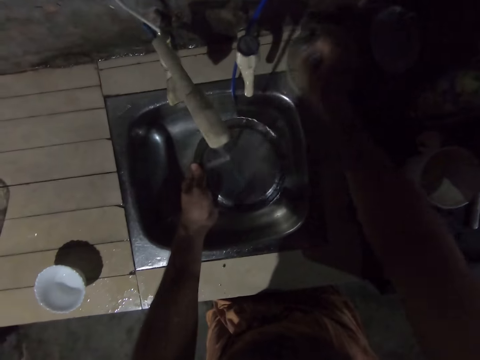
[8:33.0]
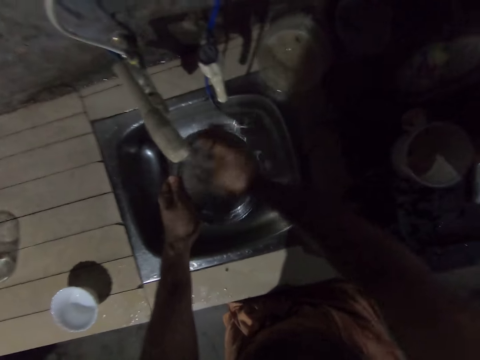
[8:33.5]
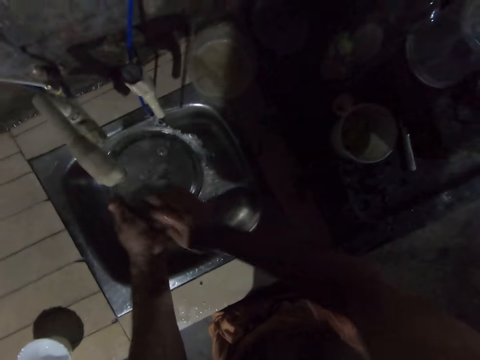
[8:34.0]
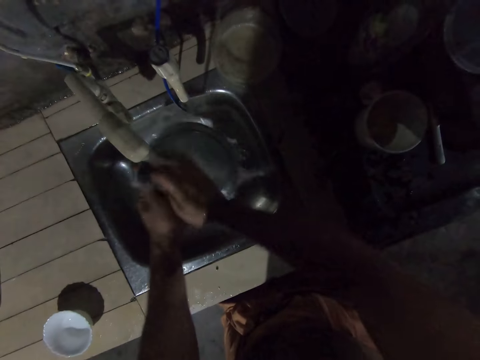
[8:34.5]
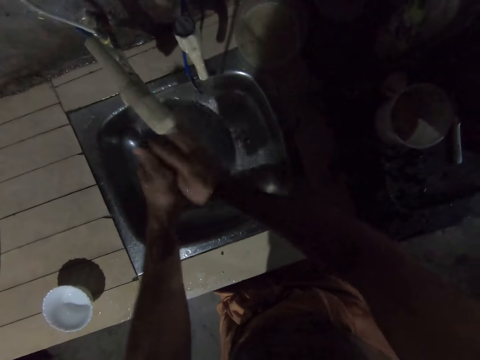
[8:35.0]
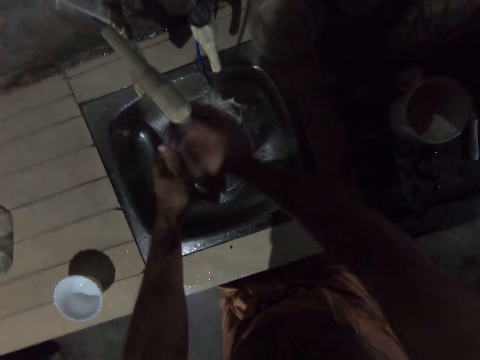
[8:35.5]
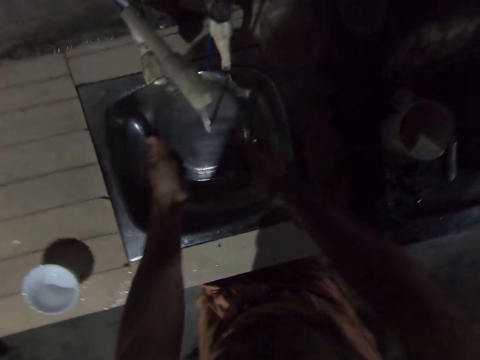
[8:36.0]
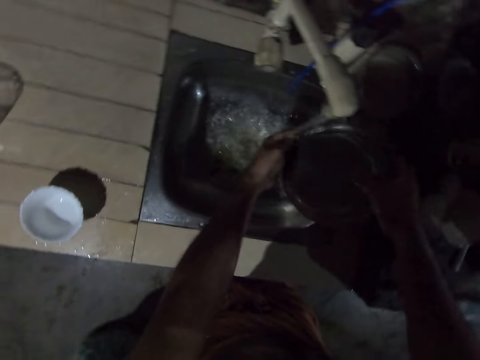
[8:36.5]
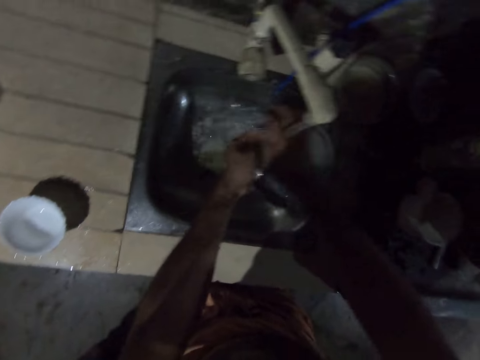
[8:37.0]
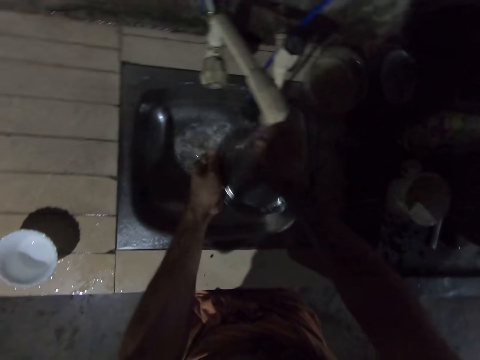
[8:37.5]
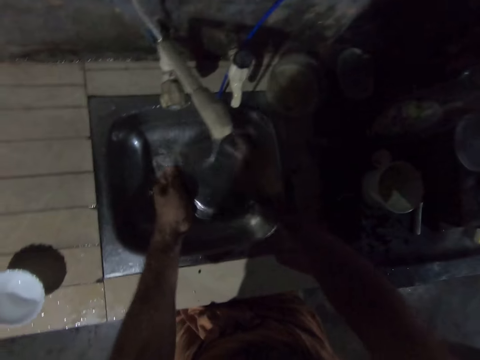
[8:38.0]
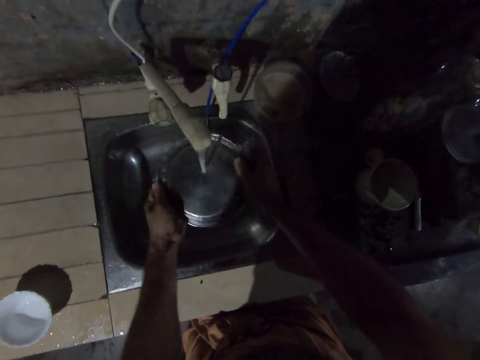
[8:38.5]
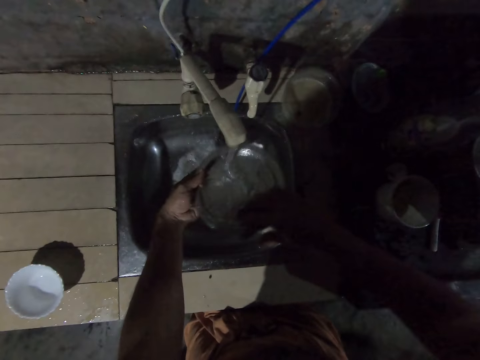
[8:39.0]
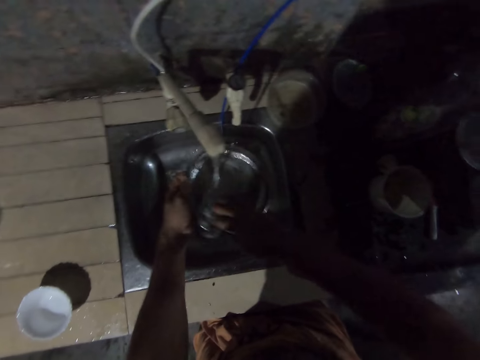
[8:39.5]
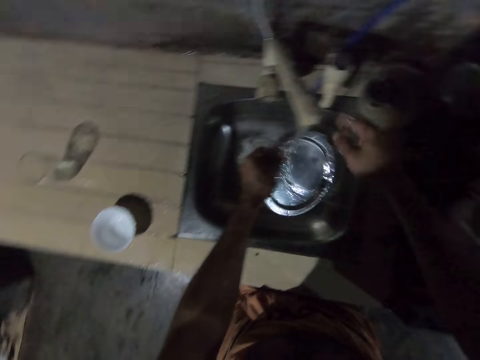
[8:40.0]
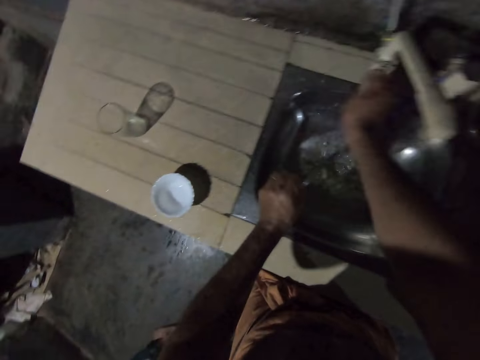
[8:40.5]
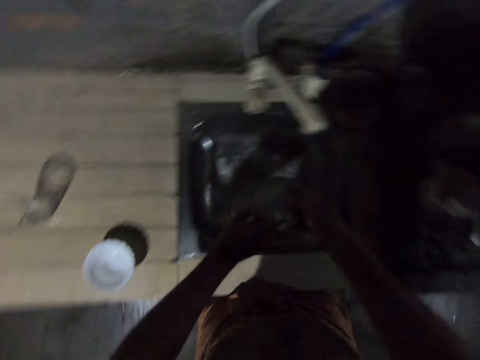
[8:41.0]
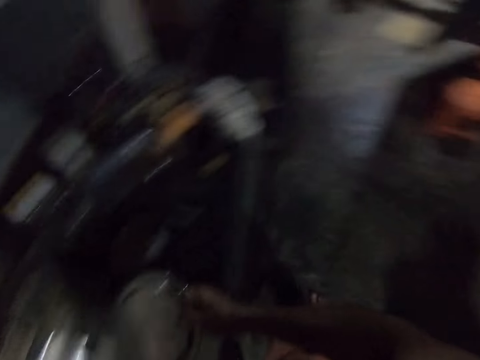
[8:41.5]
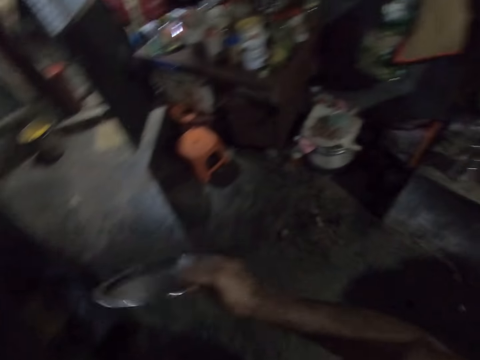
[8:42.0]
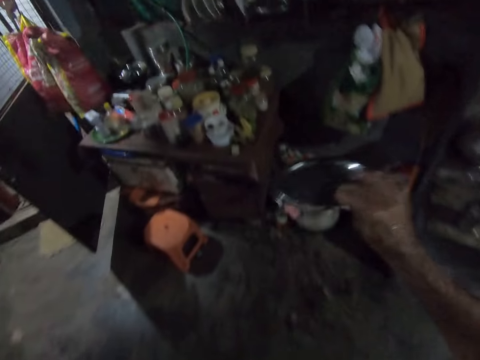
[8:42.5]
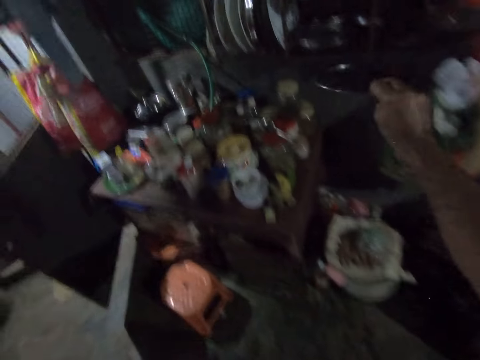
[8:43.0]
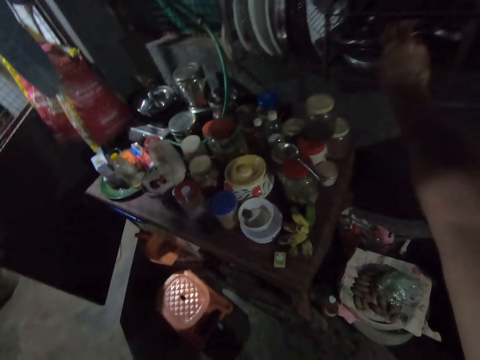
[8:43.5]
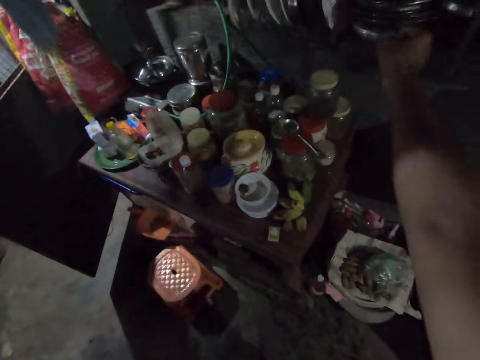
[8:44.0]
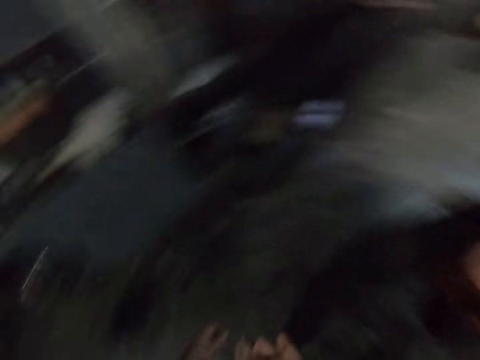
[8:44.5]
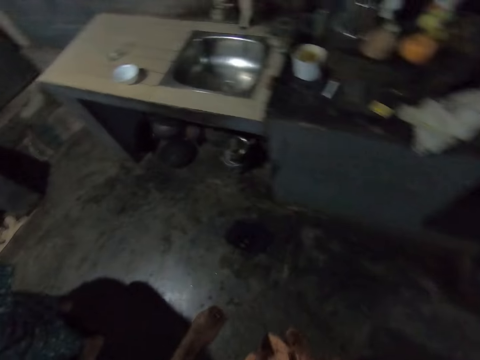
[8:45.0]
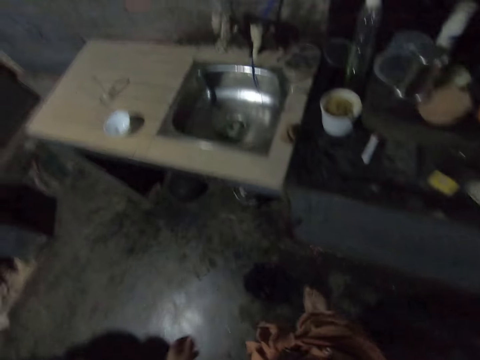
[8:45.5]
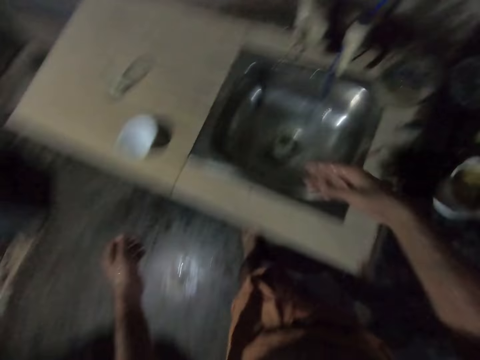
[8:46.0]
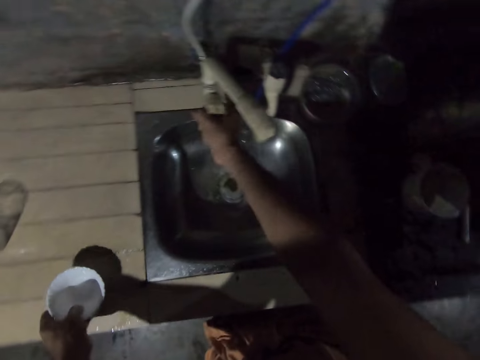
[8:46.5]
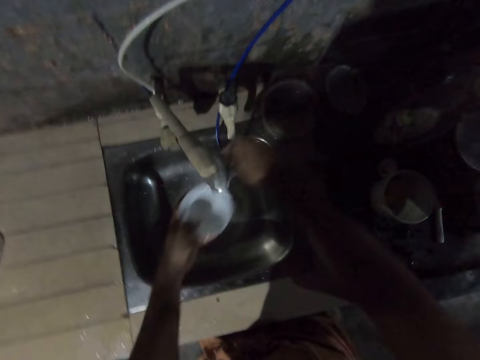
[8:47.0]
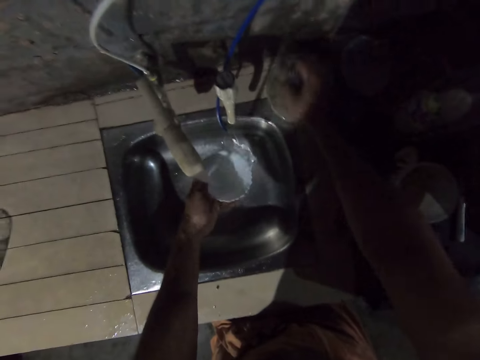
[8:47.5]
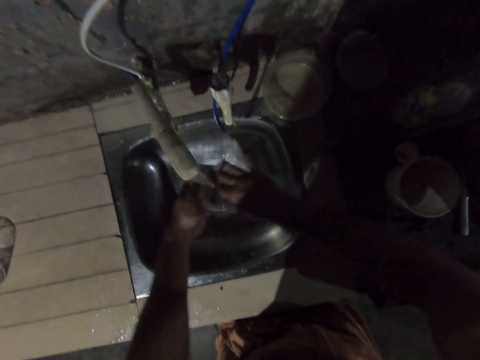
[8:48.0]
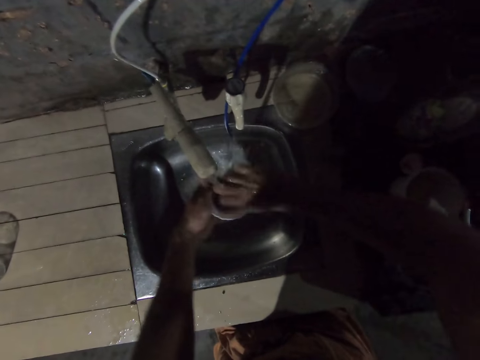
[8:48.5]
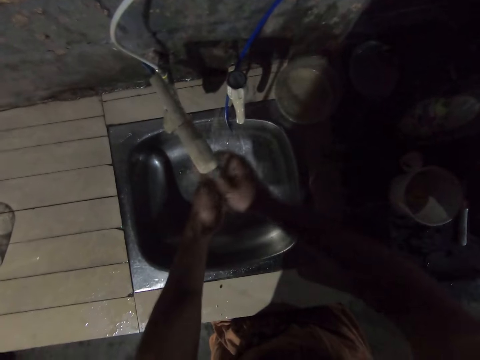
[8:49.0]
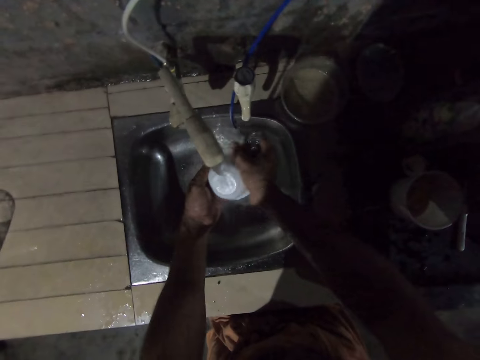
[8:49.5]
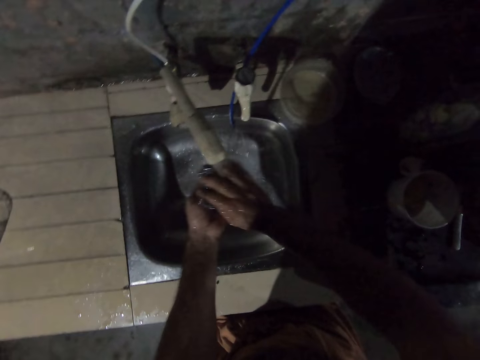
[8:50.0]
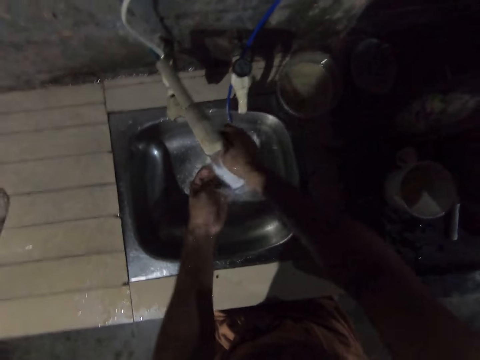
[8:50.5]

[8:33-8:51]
The camera wearer picks up the scrubber with the right hand. They clean the plate. They drop the scrubber on the countertop. They turn off the water tap. They place the plate on the dish rack. They pick up the bowl. They turn on the water tap. They pick up the scrubber. They clean the bowl with the scrubber.

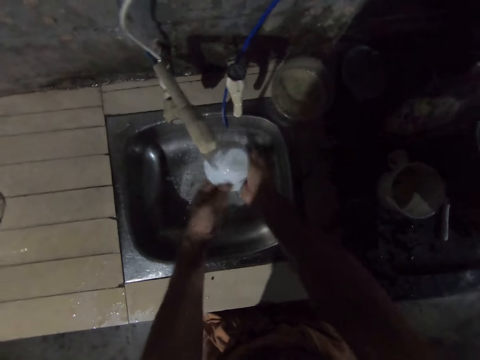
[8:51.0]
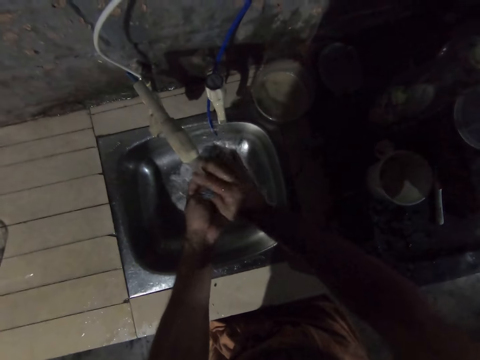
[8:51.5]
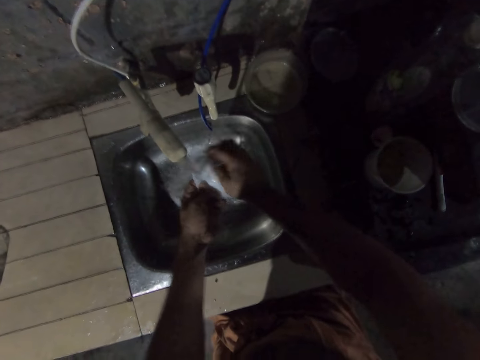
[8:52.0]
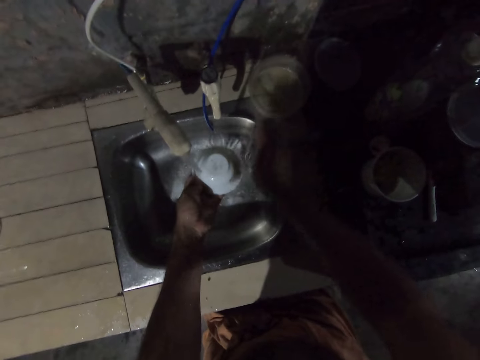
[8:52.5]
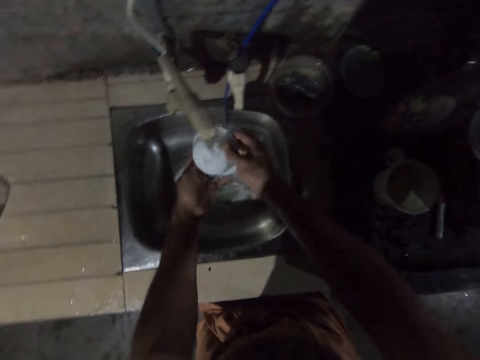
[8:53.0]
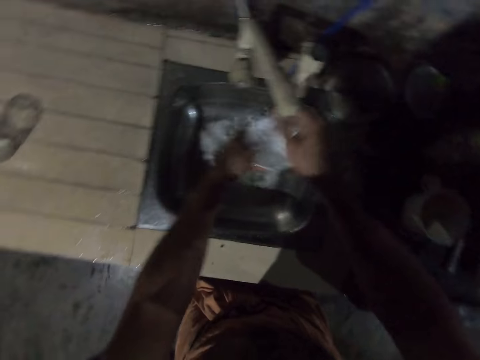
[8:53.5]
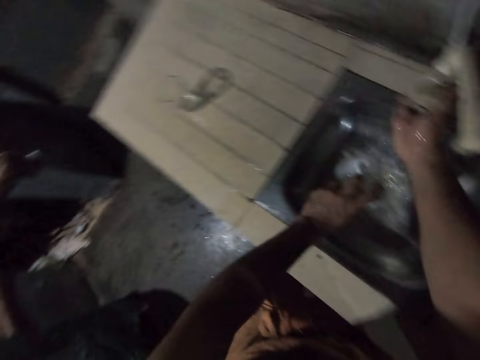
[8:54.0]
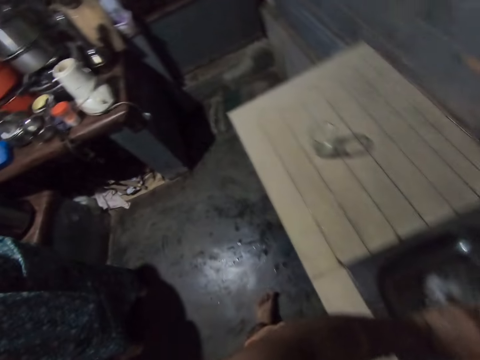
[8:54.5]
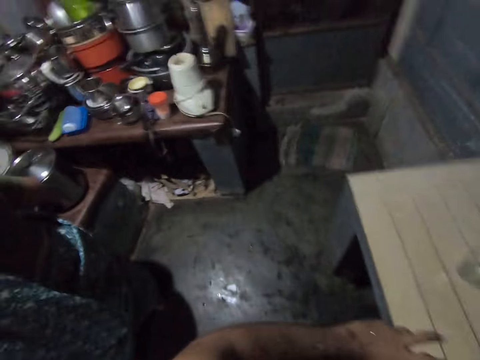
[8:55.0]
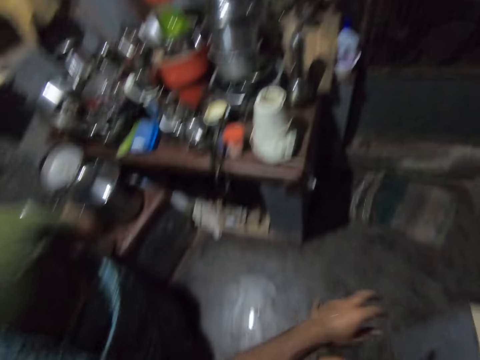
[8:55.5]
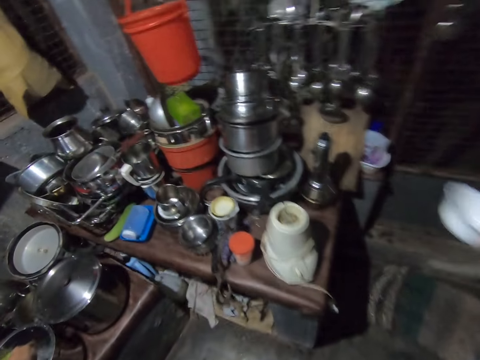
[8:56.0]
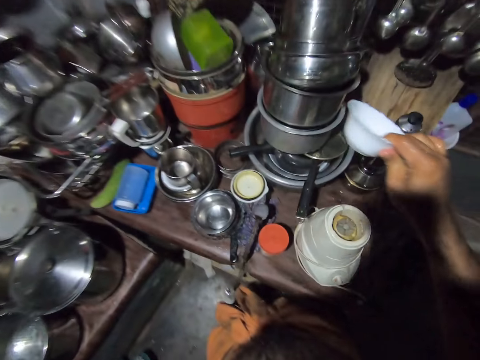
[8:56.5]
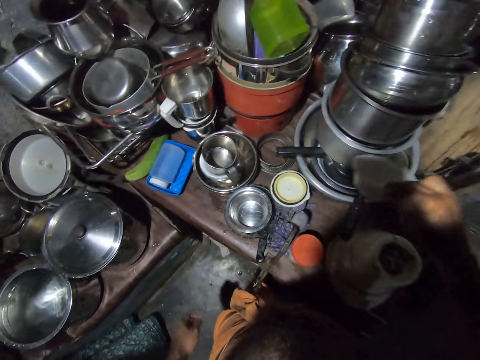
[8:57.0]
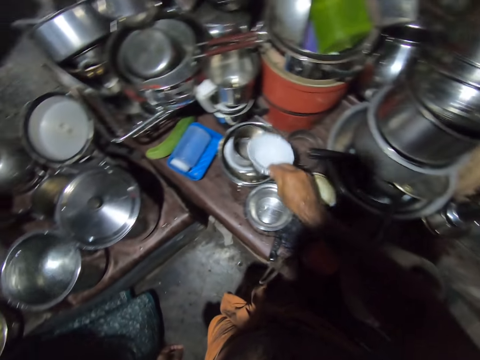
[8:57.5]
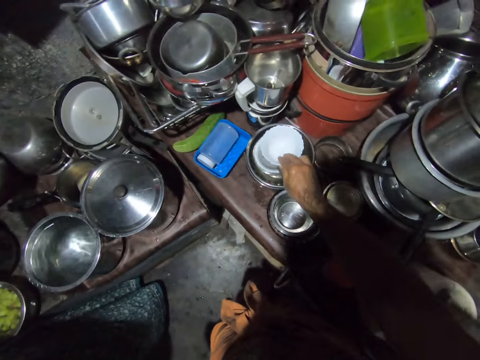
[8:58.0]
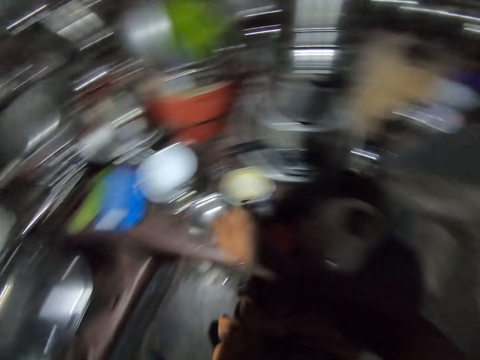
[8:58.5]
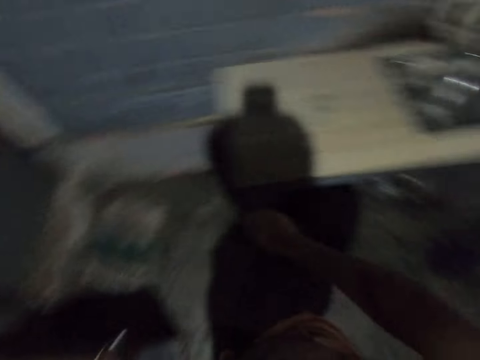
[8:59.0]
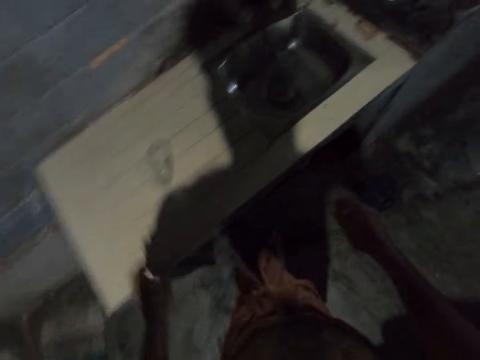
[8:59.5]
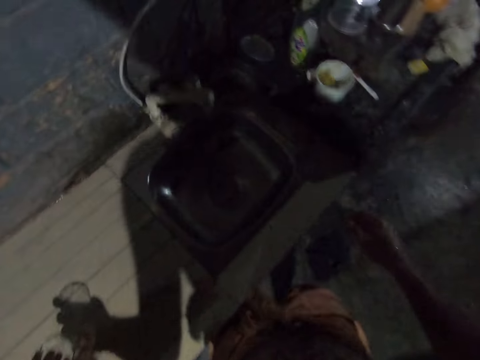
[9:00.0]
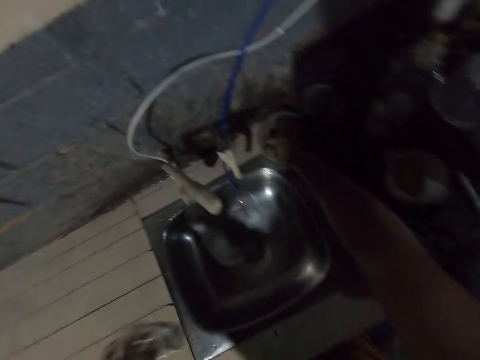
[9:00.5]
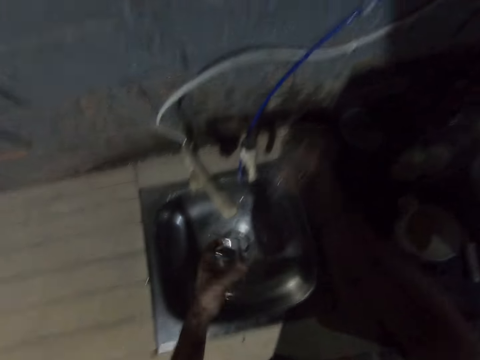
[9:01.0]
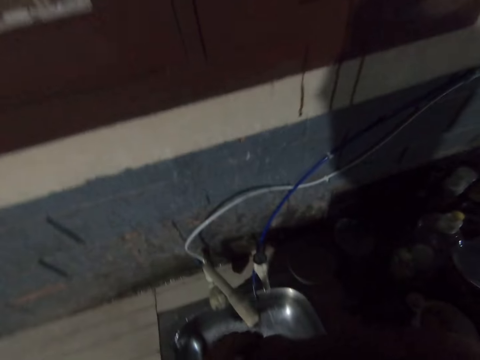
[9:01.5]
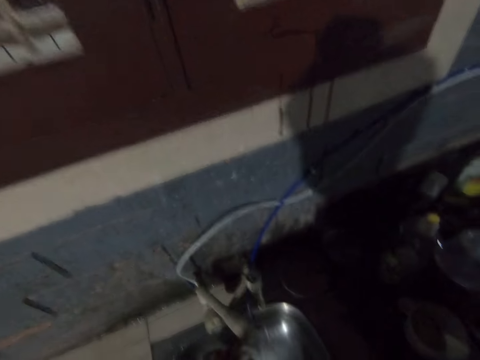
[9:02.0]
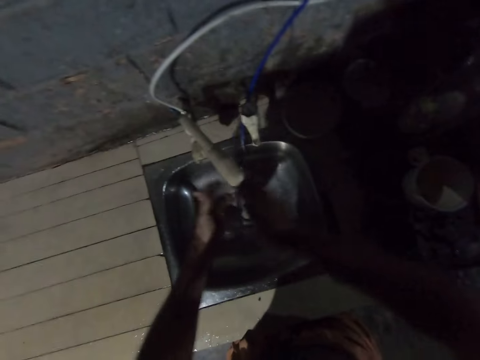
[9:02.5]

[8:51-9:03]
The camera wearer drops the scrubber on the bowl. They rinse the bowl. They place the bowl on the table or saucepan. They pick up a glass. They pick up the scrubber.
